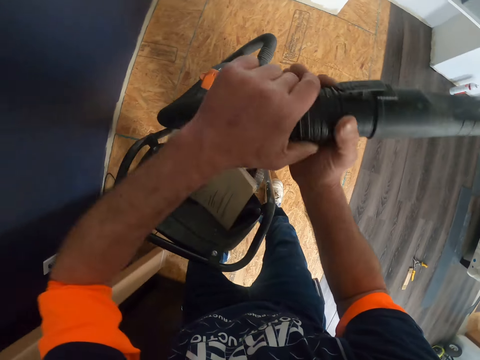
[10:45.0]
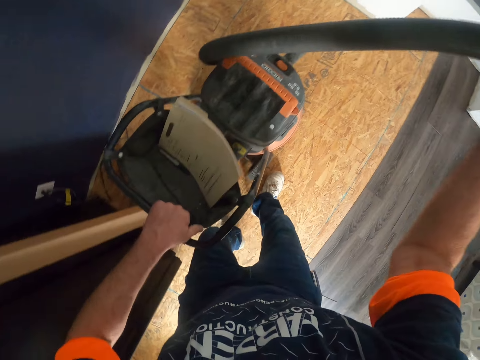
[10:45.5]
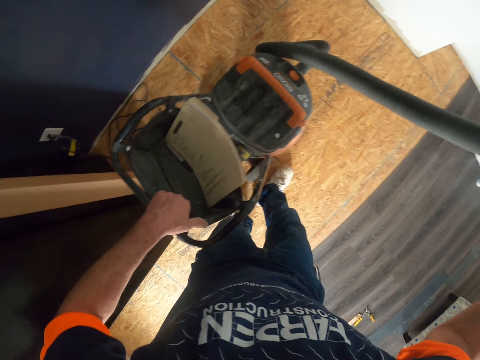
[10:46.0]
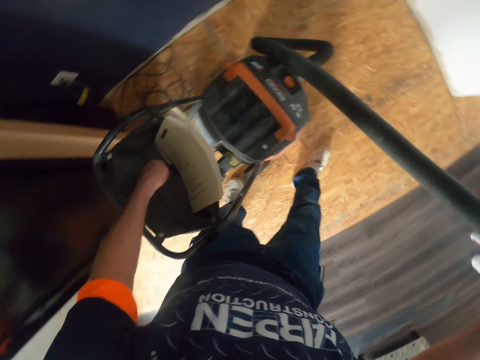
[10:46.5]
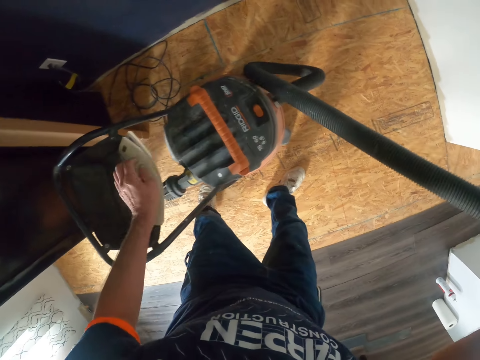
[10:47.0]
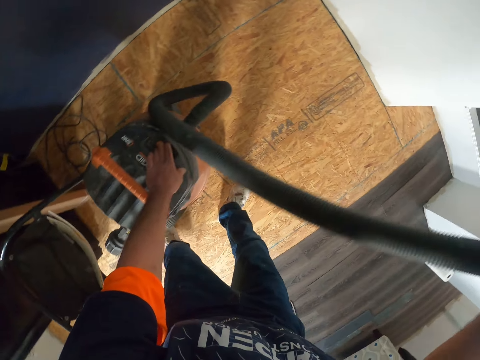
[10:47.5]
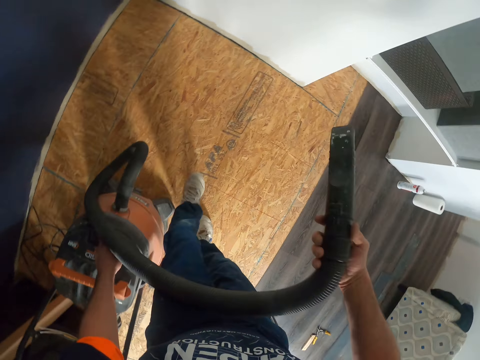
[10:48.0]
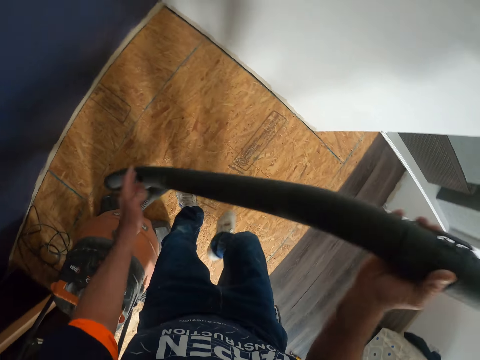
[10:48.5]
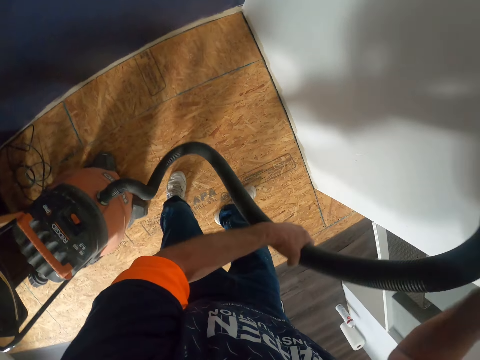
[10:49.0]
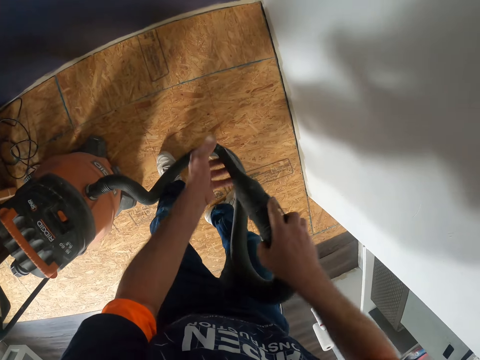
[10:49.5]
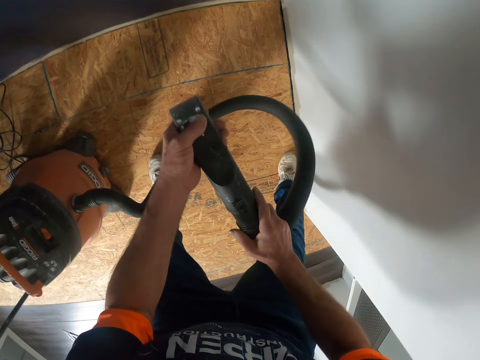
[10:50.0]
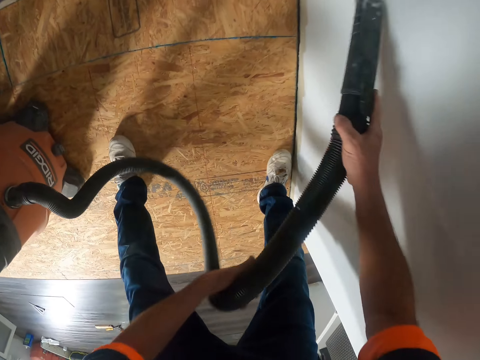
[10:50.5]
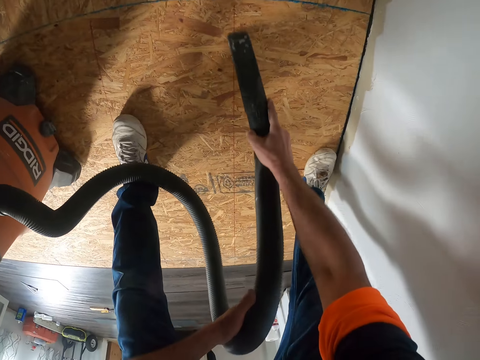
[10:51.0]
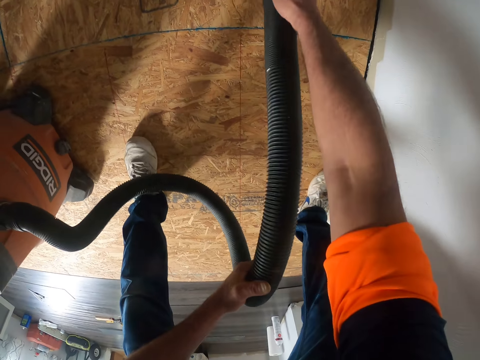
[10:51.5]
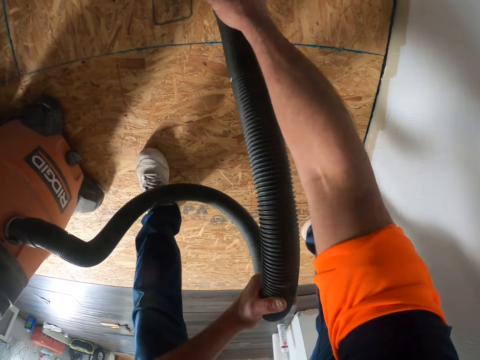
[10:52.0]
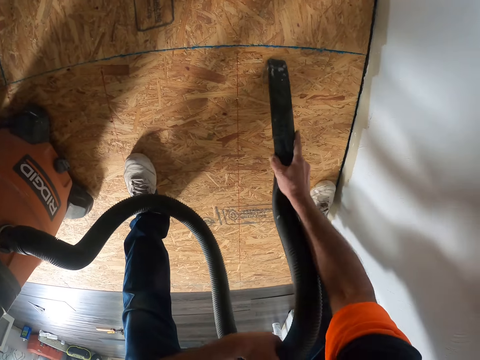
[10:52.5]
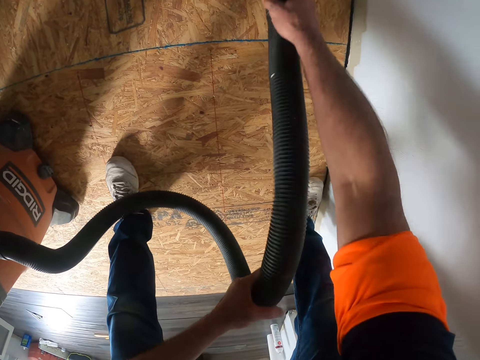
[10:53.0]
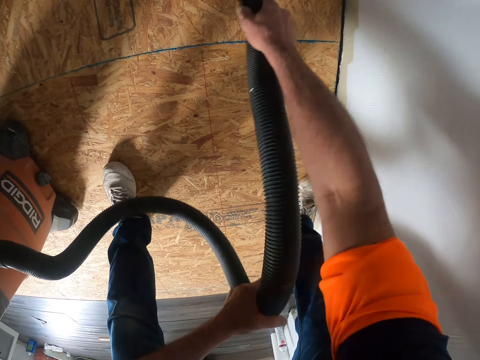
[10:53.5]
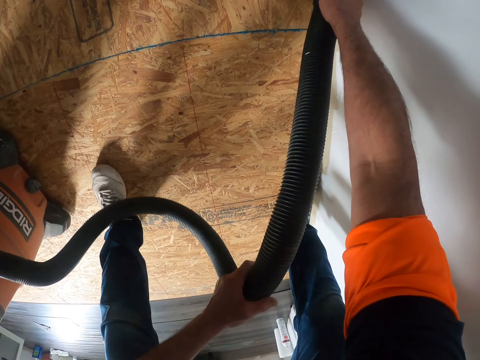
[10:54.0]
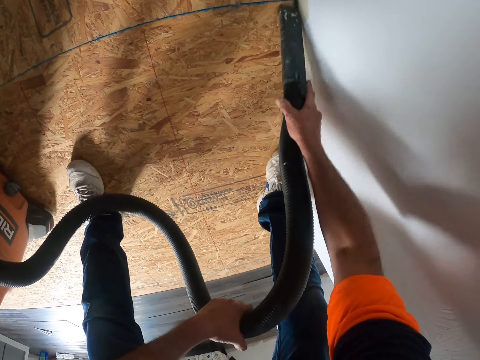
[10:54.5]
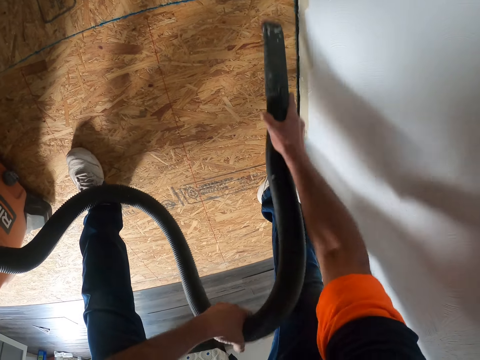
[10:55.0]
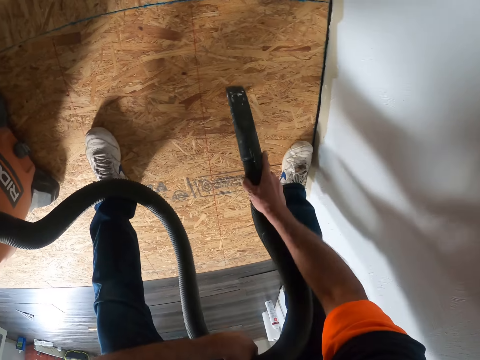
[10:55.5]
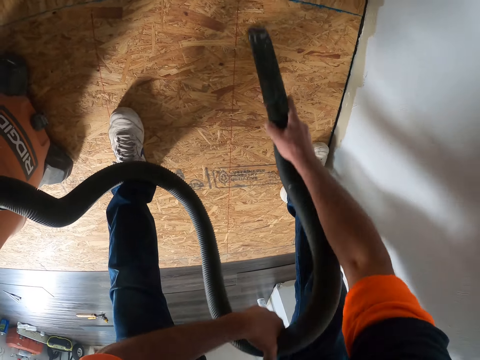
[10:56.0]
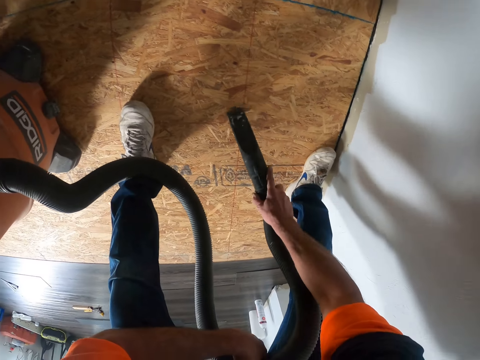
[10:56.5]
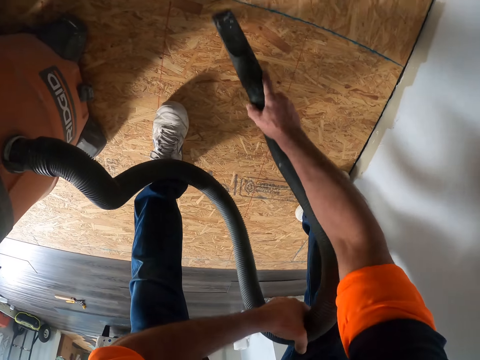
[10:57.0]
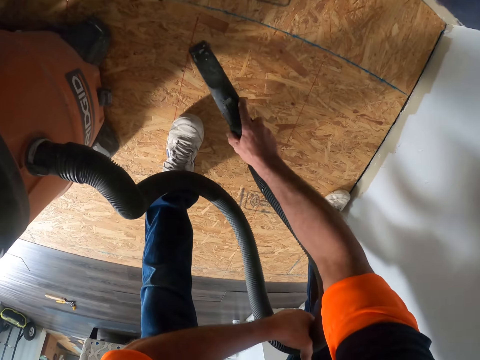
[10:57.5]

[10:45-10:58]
The camera wearer moves the vacuum cleaner. They clean the house with the vacuum cleaner. They move the vacuum cleaner pipe on the floor as they clean.

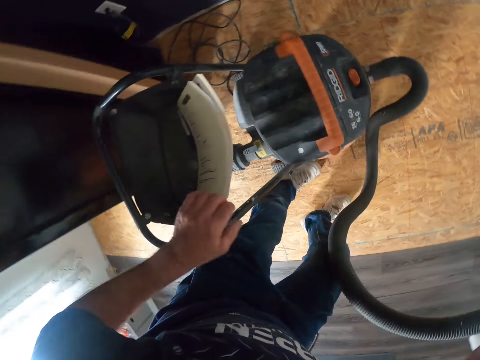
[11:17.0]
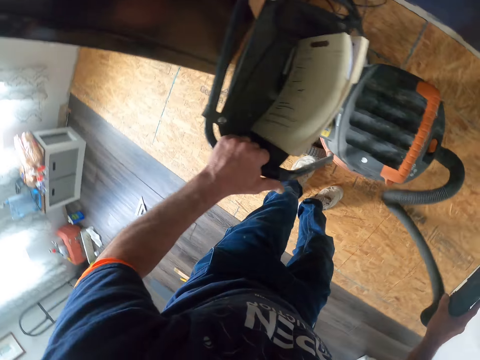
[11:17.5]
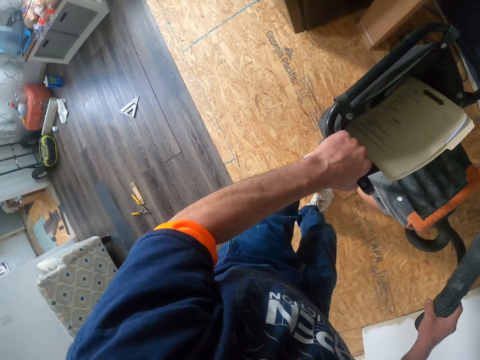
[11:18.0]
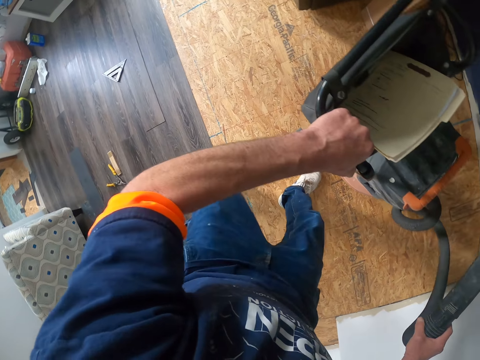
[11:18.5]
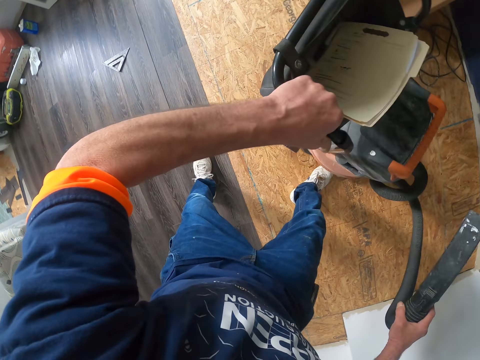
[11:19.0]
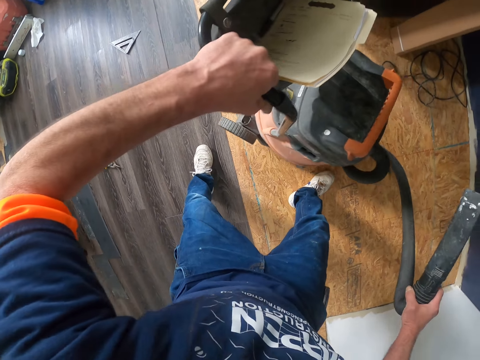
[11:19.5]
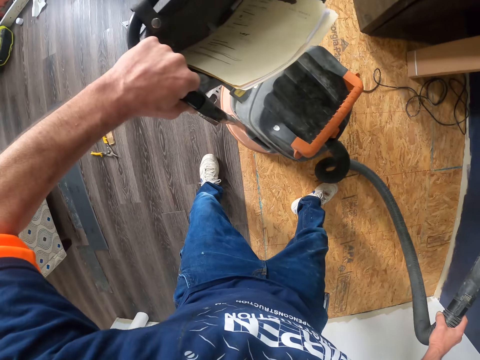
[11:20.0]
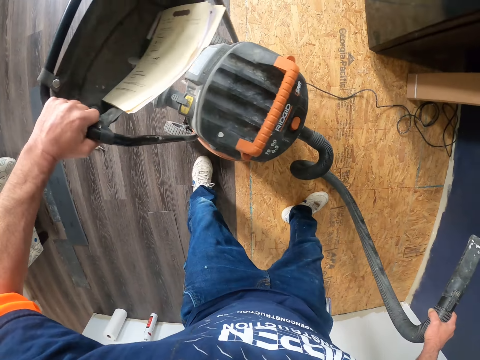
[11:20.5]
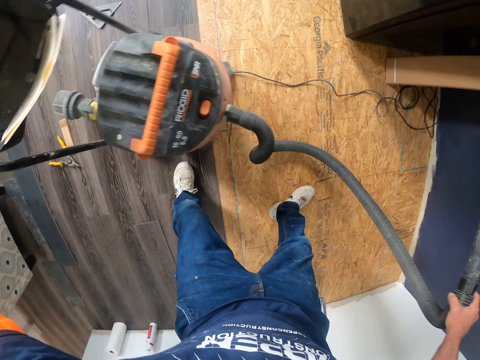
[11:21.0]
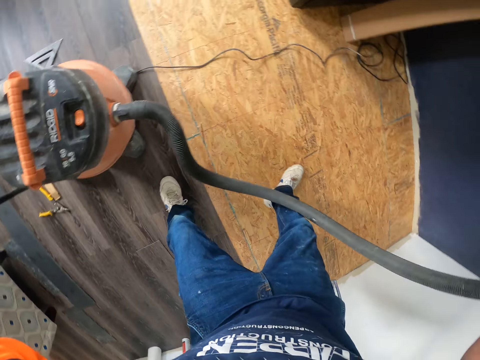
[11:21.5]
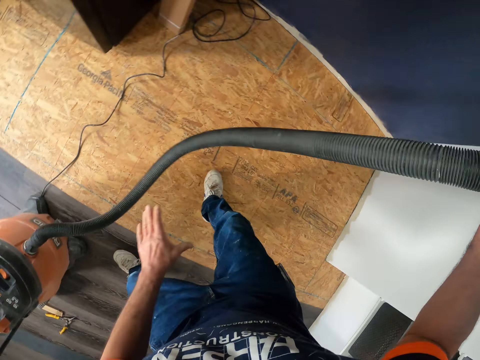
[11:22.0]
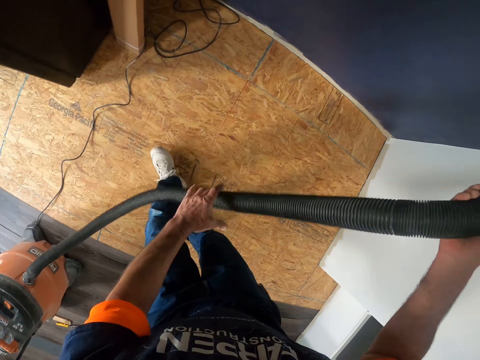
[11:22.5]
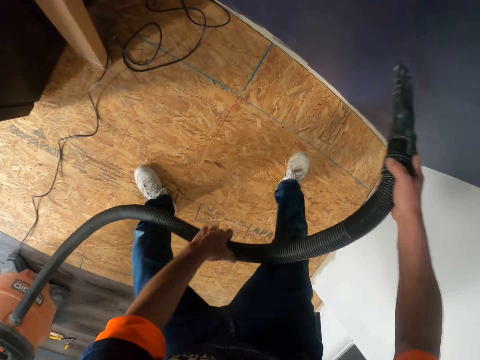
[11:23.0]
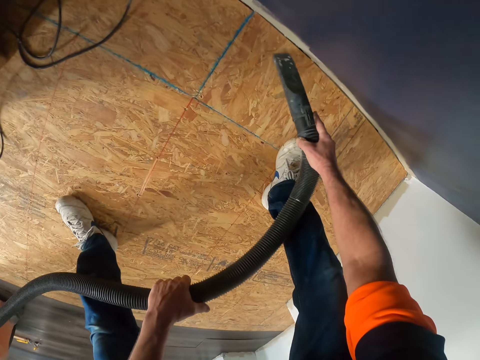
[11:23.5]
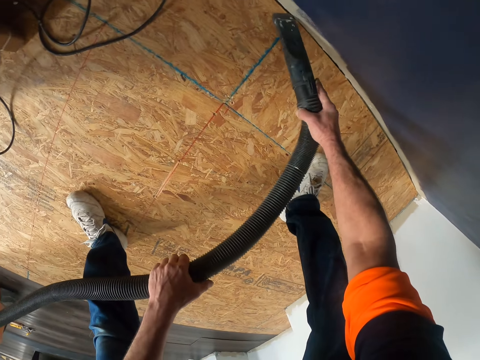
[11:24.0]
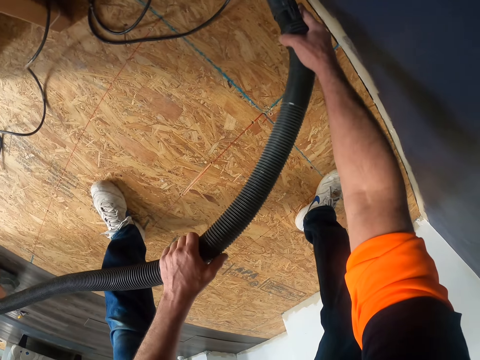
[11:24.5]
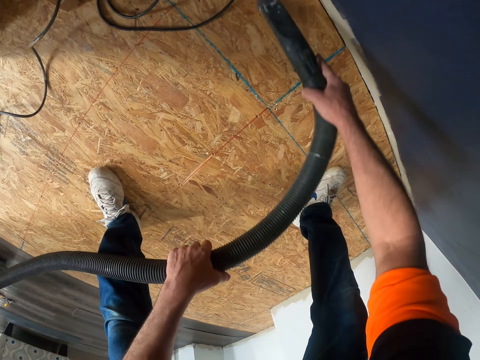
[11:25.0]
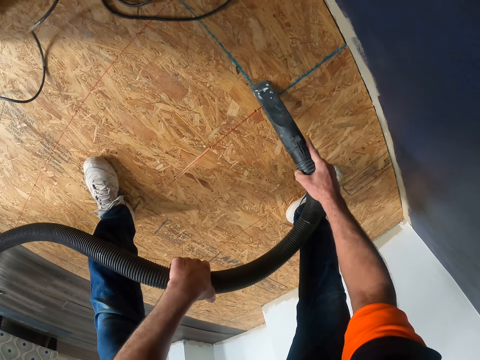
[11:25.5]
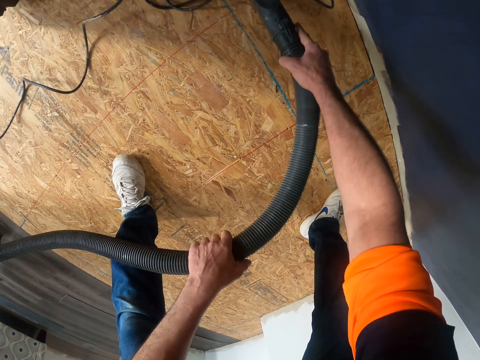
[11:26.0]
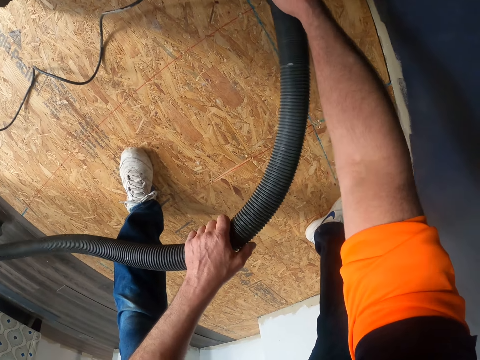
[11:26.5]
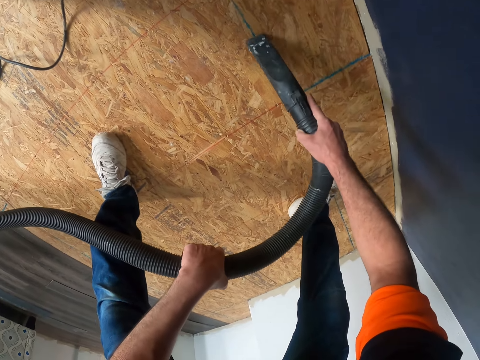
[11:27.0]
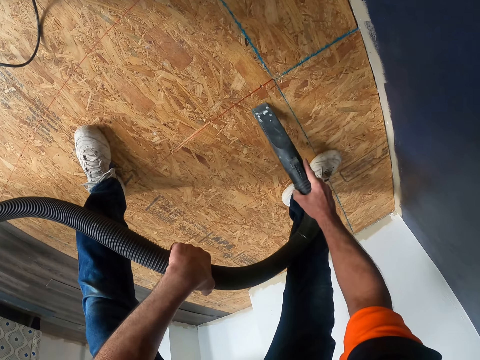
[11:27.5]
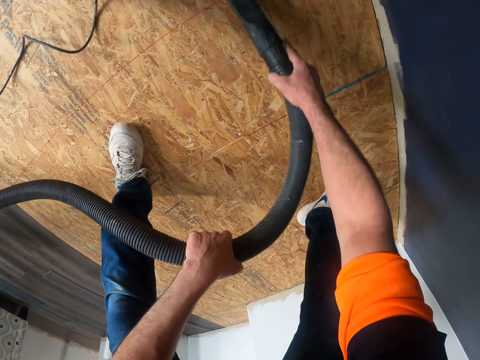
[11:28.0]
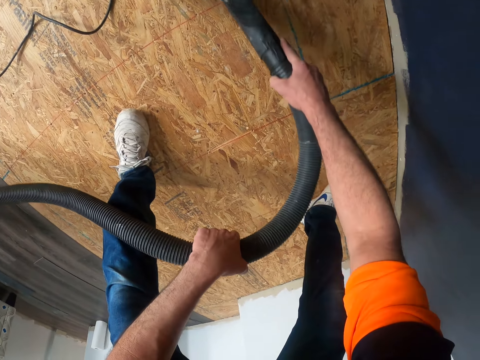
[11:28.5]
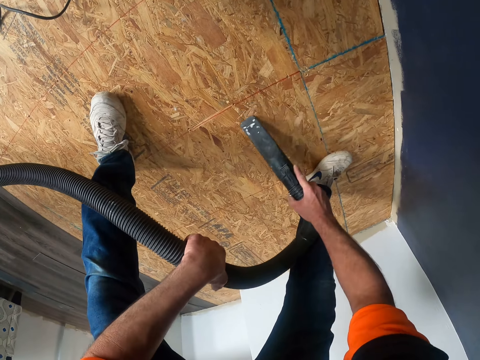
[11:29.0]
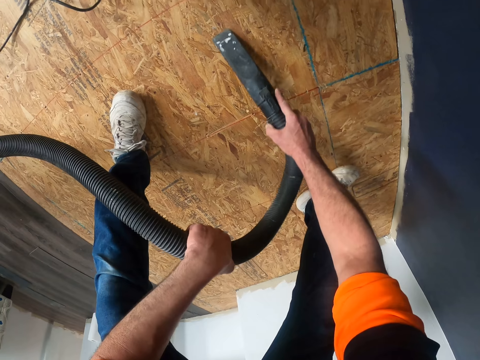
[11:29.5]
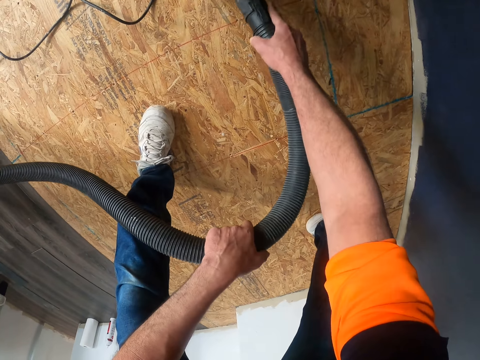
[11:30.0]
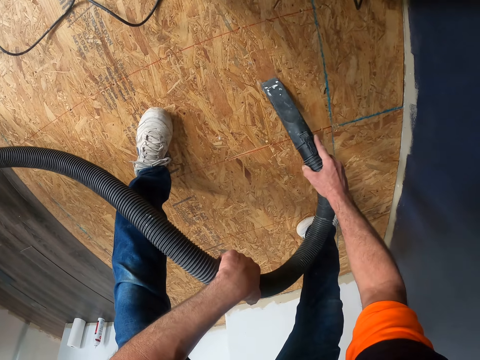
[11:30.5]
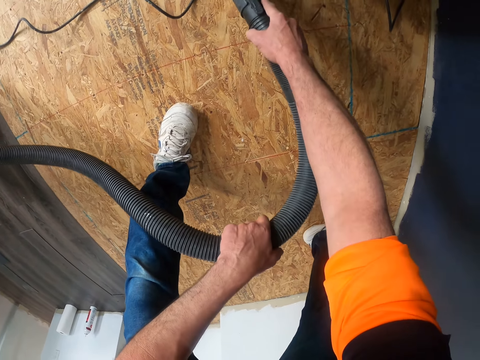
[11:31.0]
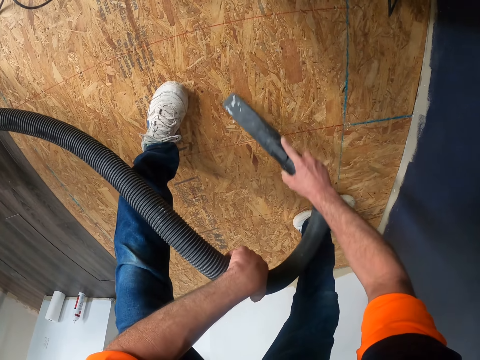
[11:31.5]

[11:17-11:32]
The camera wearer moves the vacuum cleaner machine. They move the vacuum cleaner pipe on the floor as they clean.
